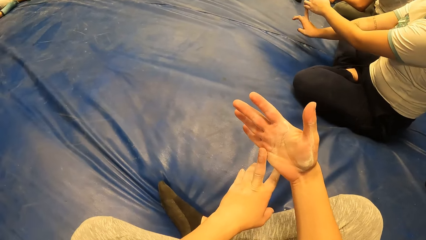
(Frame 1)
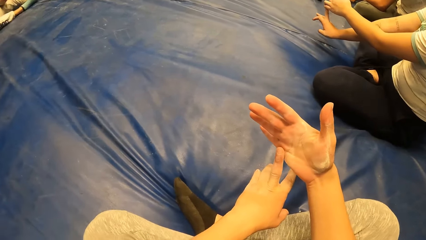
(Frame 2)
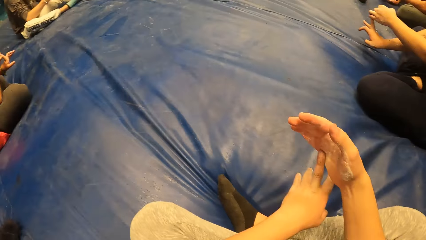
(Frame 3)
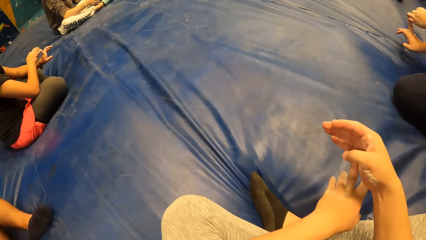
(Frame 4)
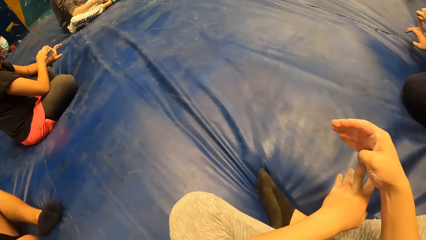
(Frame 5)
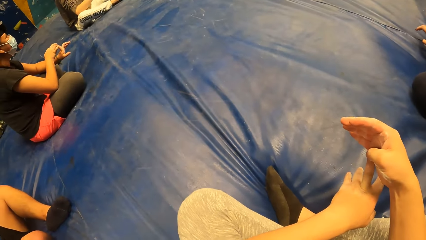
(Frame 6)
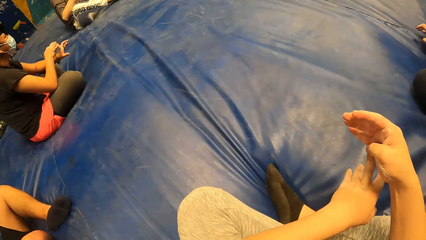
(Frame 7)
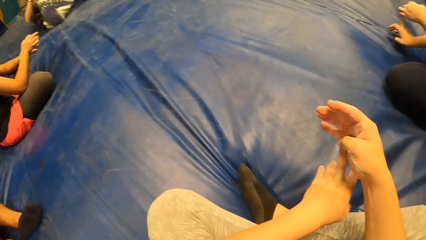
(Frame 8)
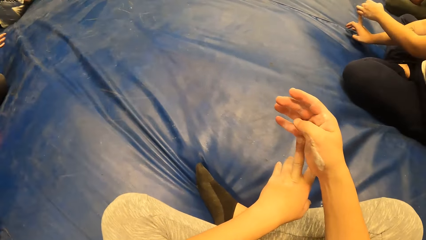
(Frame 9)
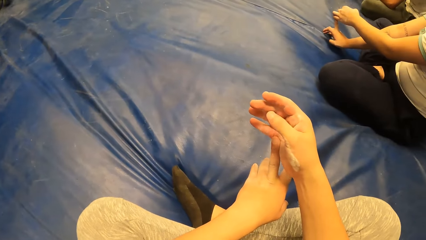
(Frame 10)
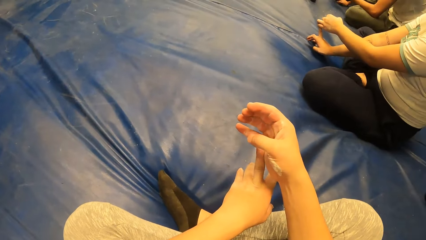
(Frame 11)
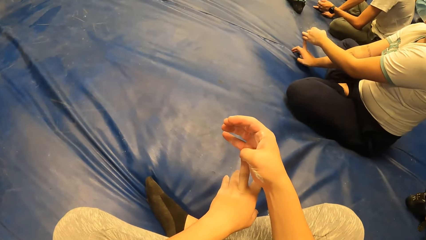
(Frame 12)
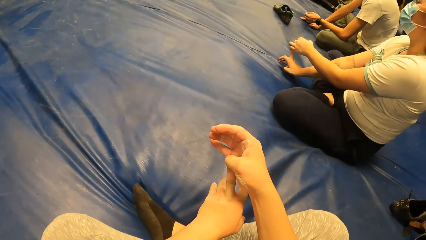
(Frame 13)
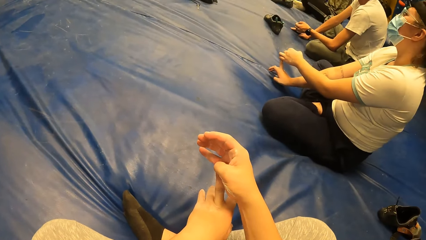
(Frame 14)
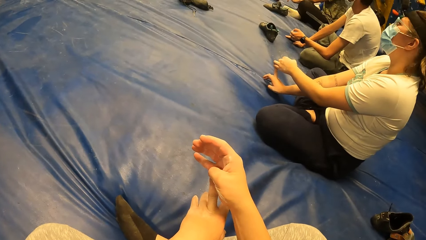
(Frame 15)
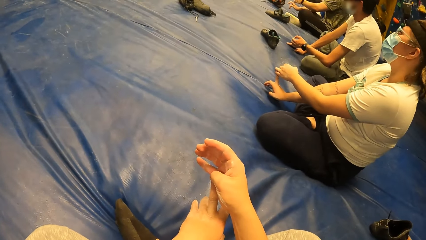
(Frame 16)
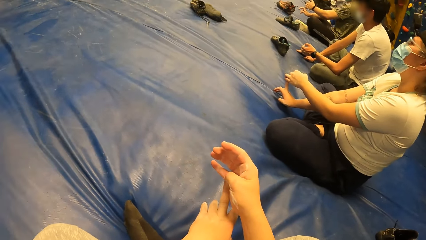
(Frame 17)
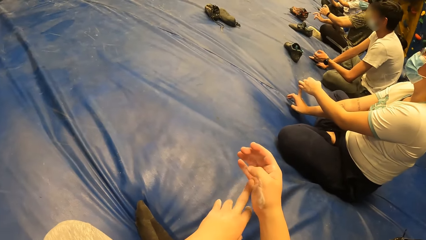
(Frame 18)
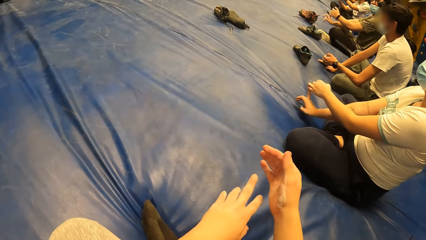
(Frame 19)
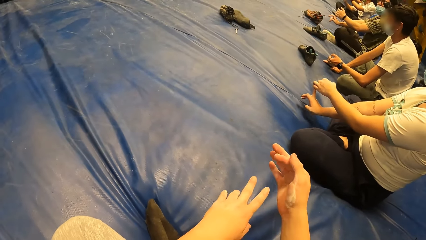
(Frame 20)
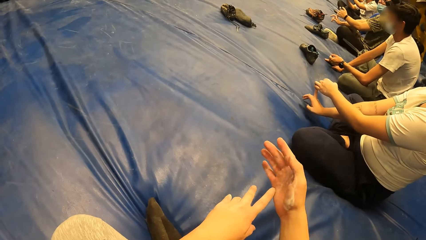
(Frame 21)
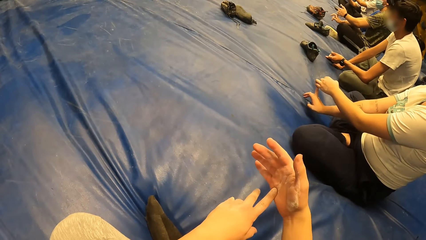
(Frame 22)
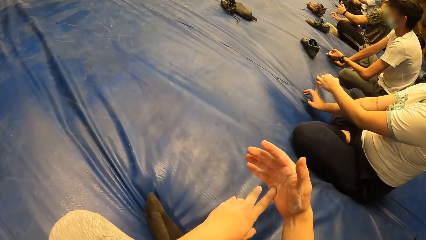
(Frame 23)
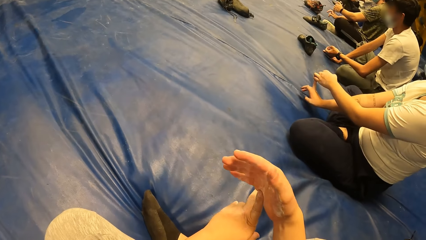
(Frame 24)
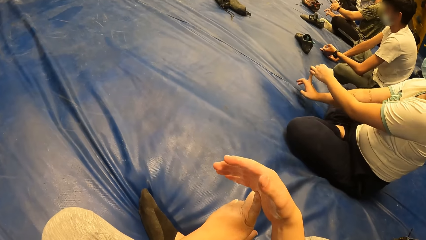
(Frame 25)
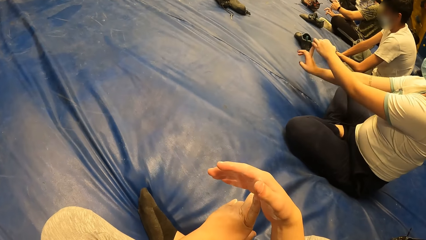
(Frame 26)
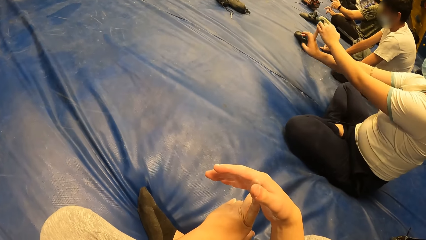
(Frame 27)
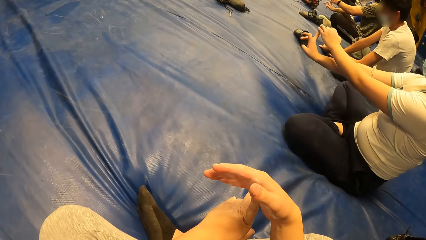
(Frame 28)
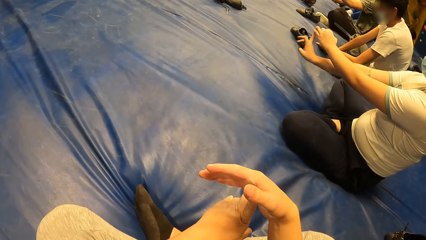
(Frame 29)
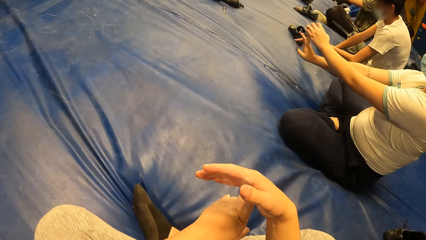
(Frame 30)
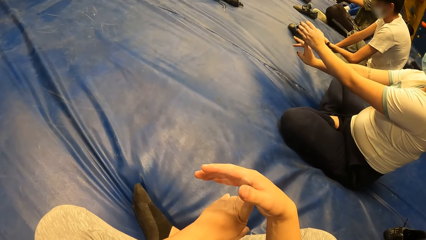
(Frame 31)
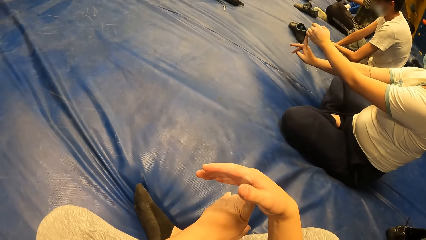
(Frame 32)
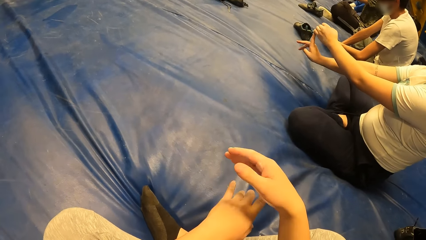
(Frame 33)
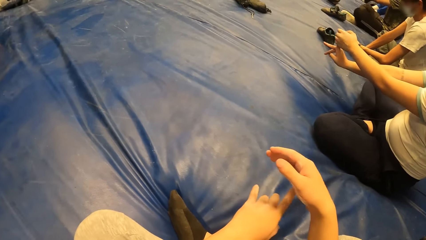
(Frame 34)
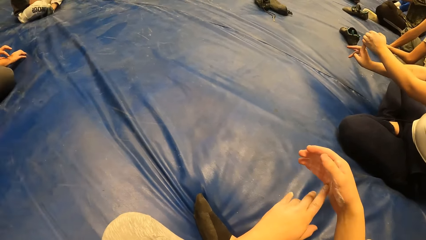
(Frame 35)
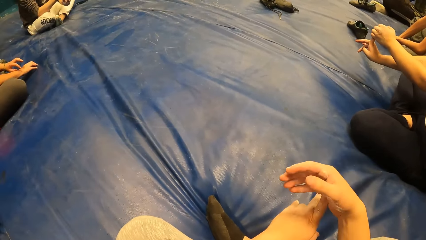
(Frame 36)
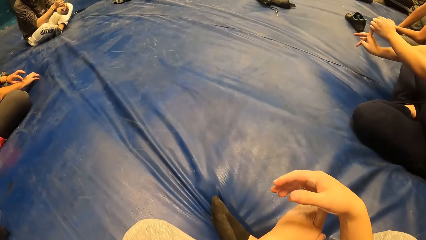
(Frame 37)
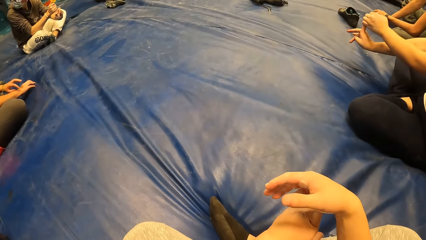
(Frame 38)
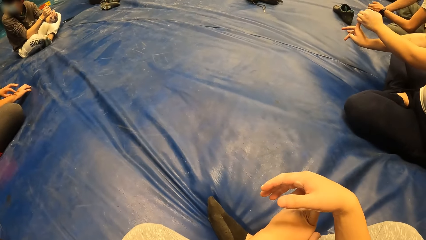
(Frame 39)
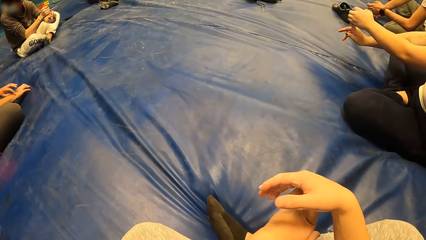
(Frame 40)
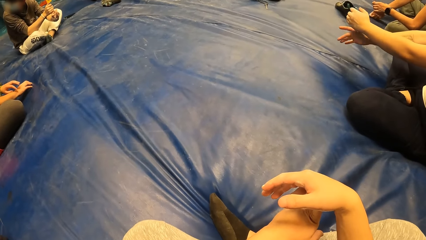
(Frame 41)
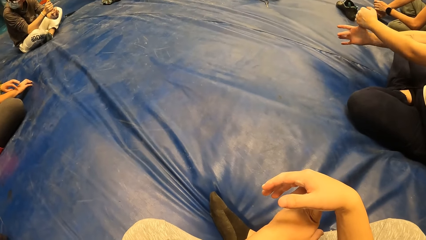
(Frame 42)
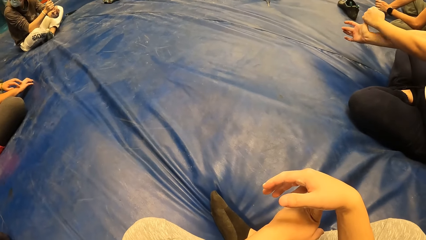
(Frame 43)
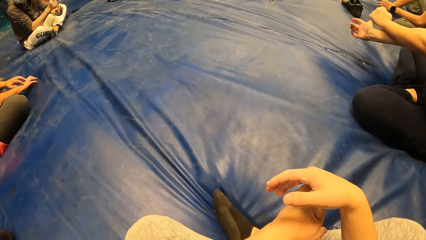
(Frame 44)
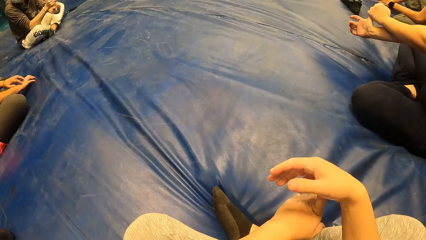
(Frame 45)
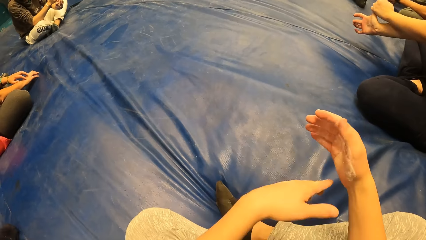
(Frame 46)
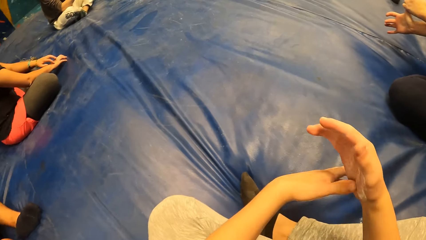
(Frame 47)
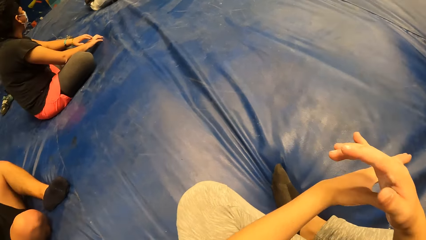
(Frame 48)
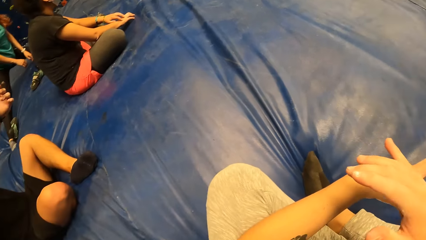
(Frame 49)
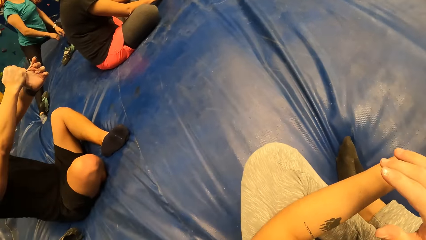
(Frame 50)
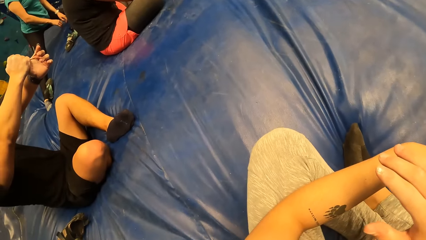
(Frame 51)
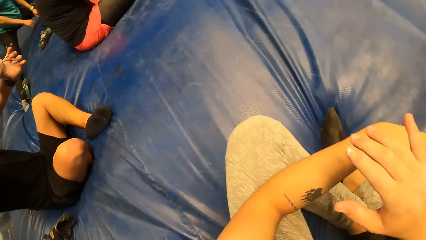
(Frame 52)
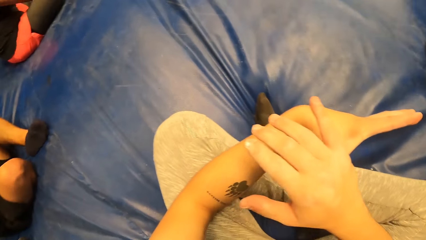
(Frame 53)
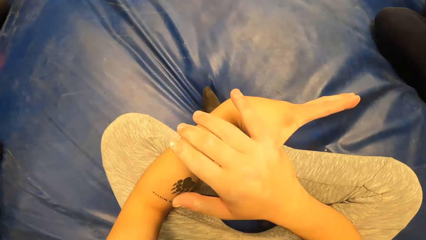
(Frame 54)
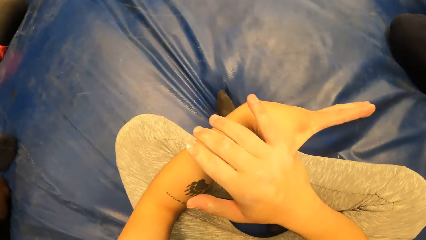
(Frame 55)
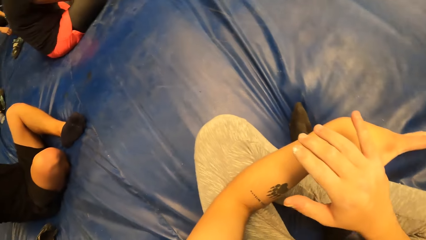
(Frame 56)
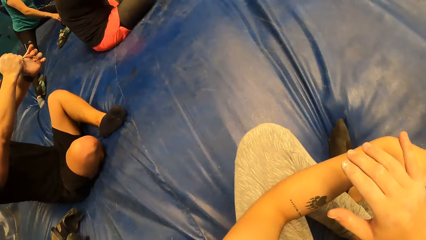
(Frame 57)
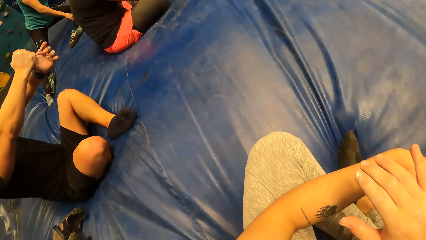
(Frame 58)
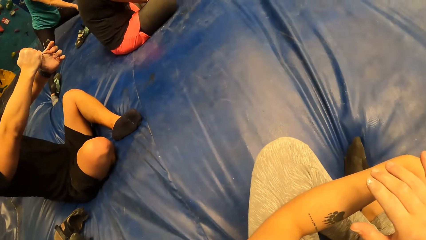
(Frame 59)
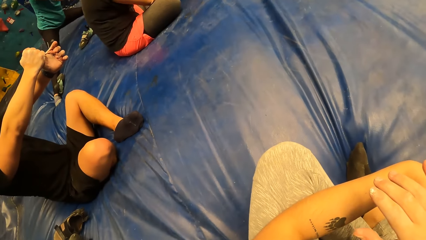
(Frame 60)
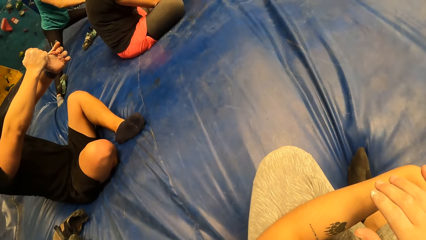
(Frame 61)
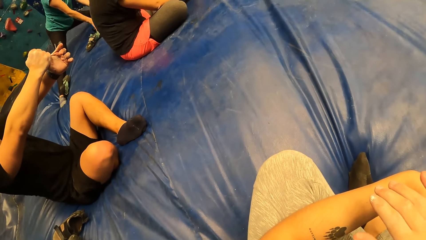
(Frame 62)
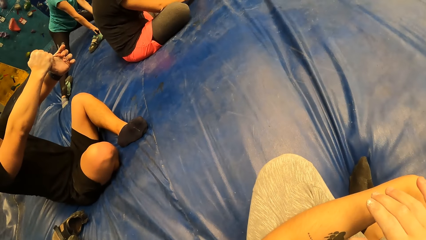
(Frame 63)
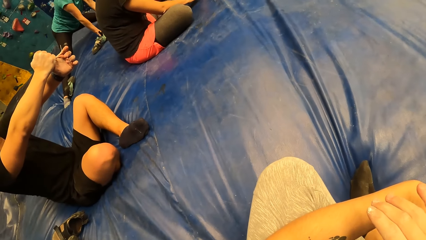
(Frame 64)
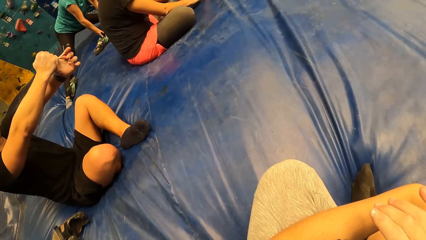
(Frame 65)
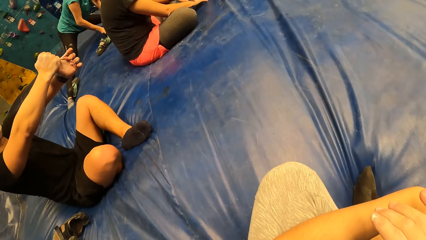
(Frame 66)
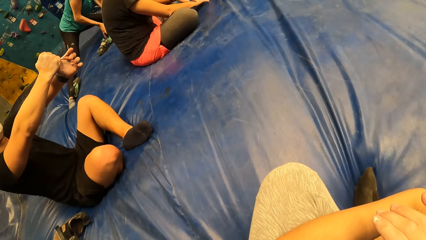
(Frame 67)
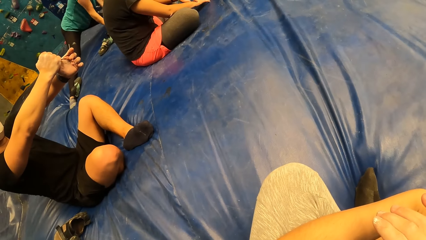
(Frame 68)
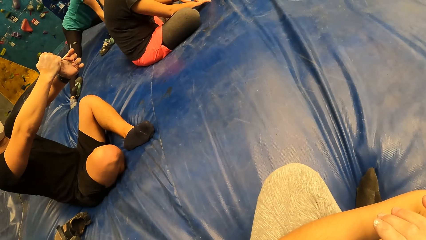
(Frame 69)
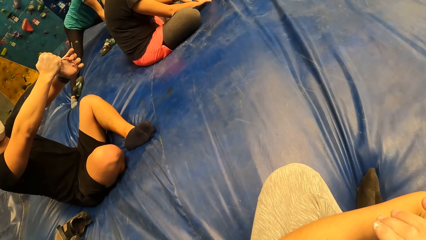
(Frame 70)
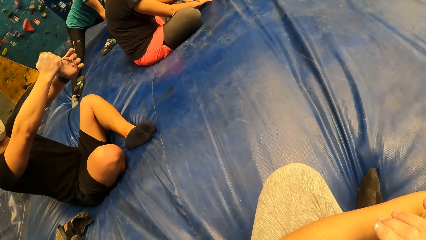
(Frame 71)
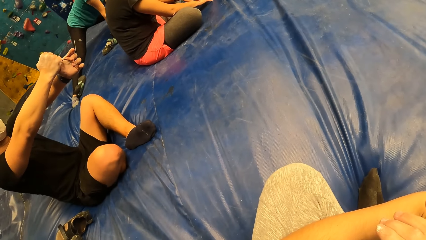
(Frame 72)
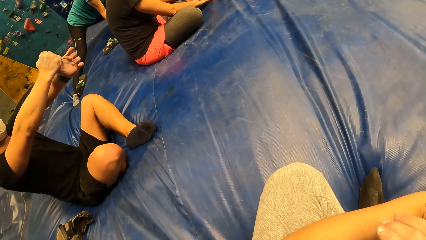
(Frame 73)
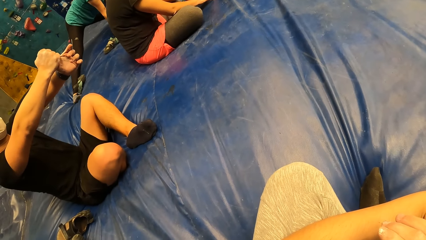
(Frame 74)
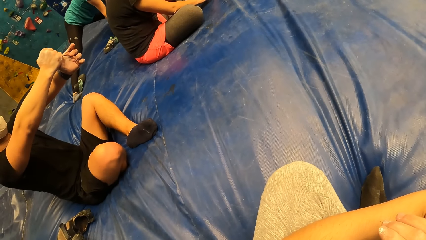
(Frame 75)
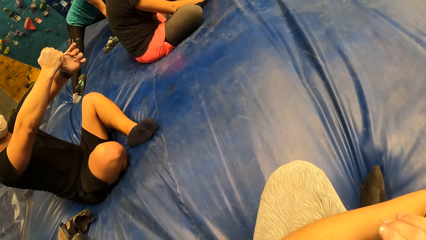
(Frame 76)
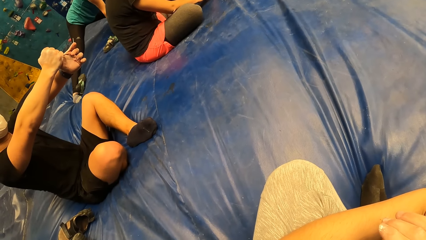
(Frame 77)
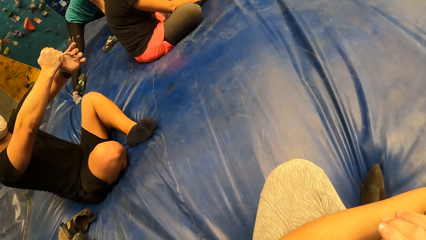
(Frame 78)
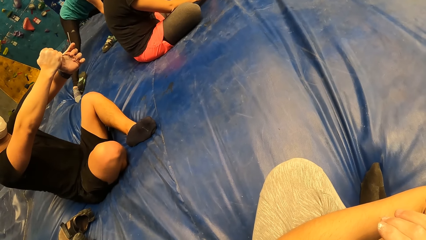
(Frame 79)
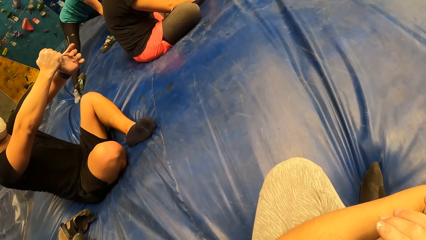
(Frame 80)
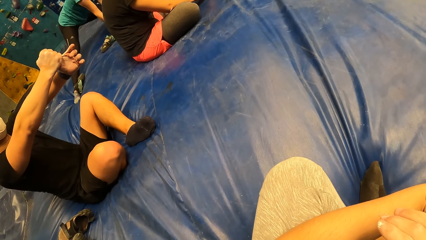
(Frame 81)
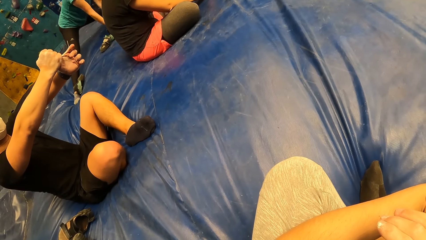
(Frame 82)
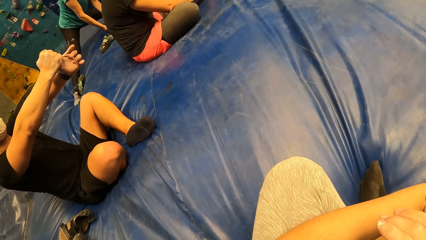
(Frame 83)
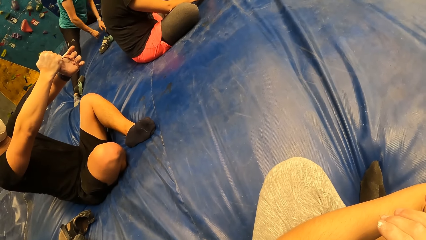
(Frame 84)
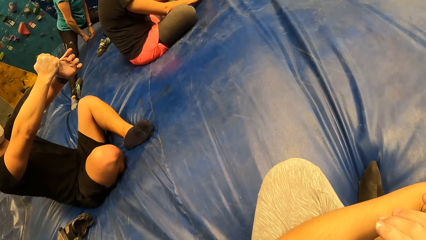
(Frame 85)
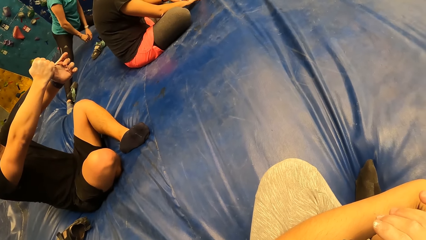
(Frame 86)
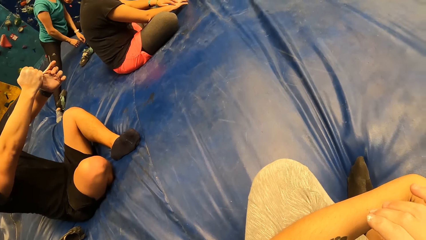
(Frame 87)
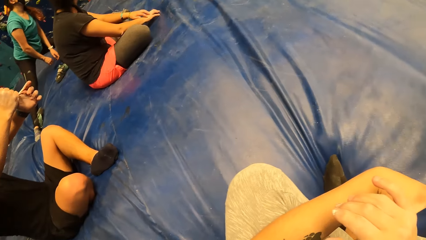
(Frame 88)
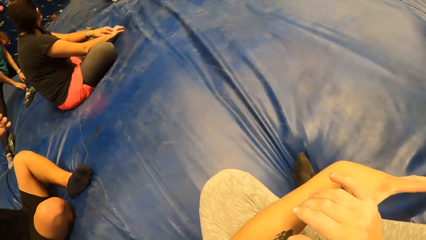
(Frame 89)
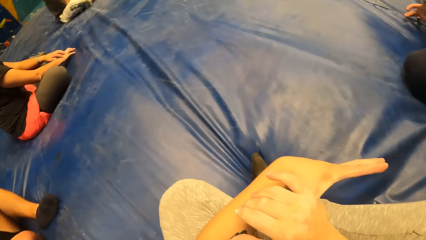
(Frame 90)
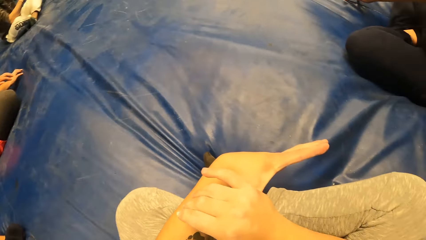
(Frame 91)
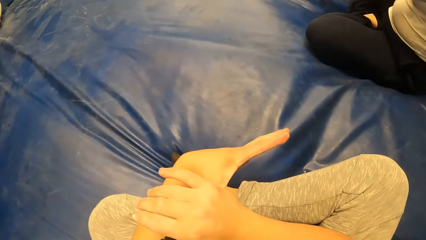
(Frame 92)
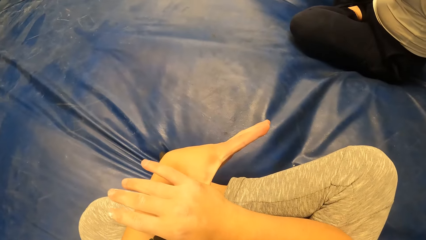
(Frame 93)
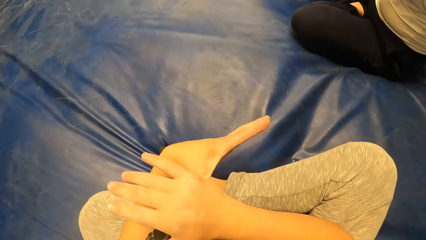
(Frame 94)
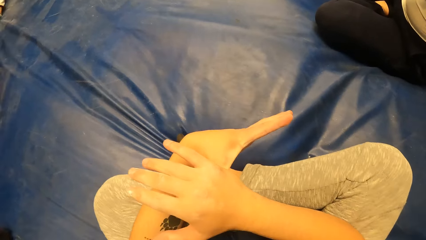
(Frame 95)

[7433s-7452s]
A woman adjusts her hands. The camera wearer looks around the room. Another woman adjusts herself. The camera wearer looks around the room. He adjusts his hand. The first woman adjusts her hands. A man adjusts his hands. The first woman adjusts her hands. The camera wearer adjusts his hands. The first woman adjusts her hands. The camera wearer adjusts his hands. He looks around the room. Another woman adjusts her hands. The camera wearer looks around the room. He looks around the room.
